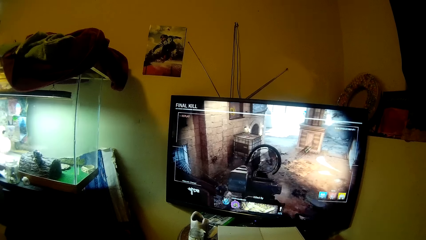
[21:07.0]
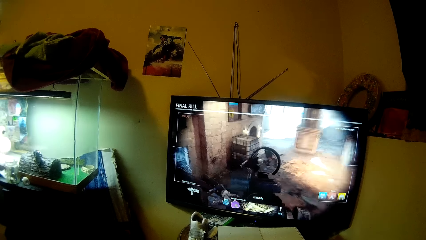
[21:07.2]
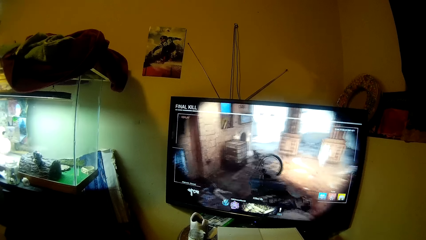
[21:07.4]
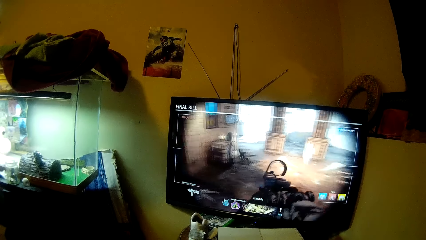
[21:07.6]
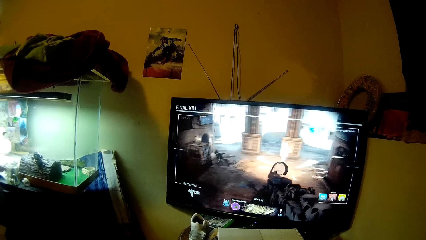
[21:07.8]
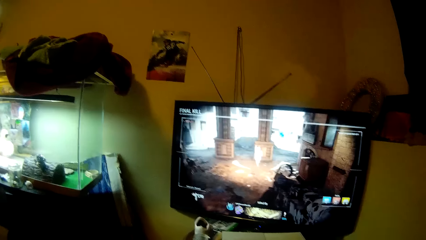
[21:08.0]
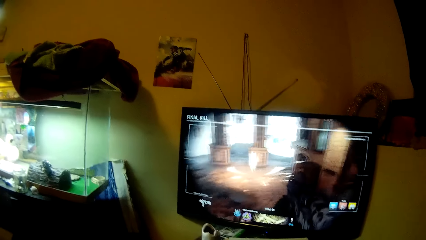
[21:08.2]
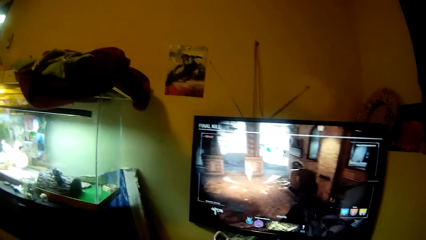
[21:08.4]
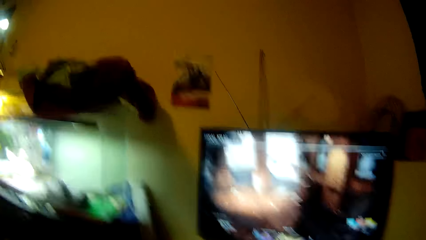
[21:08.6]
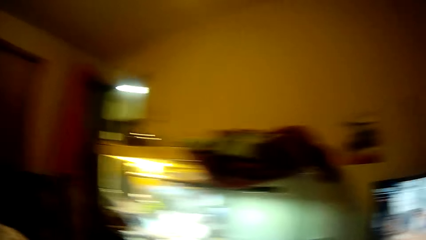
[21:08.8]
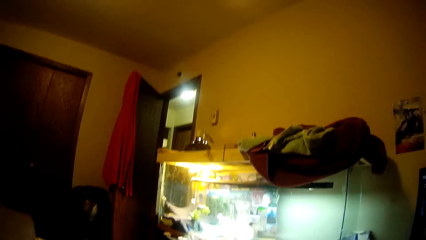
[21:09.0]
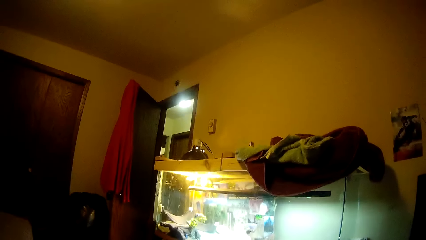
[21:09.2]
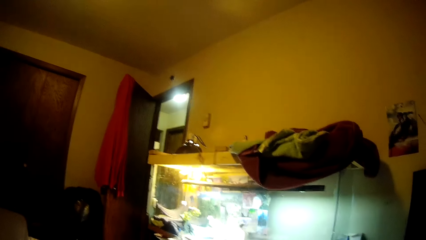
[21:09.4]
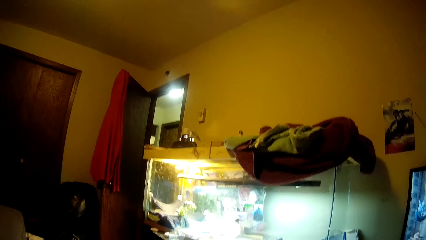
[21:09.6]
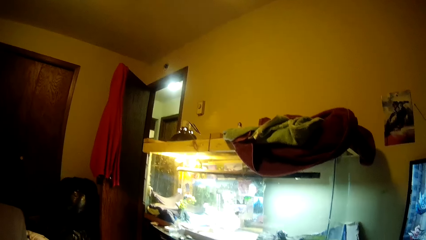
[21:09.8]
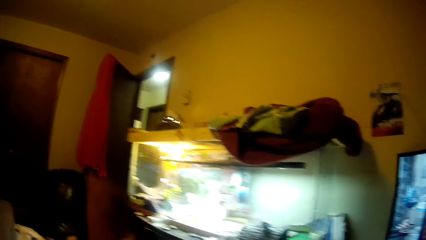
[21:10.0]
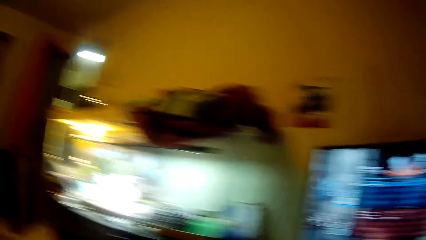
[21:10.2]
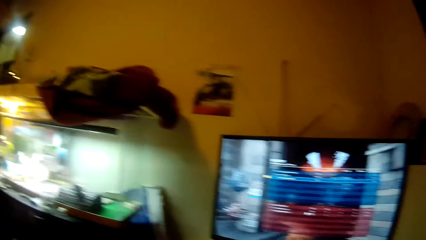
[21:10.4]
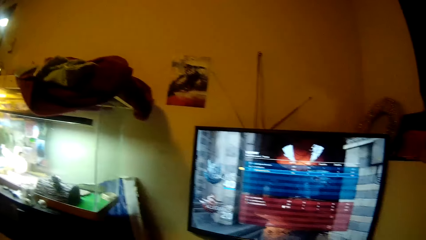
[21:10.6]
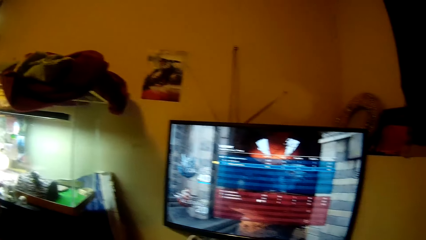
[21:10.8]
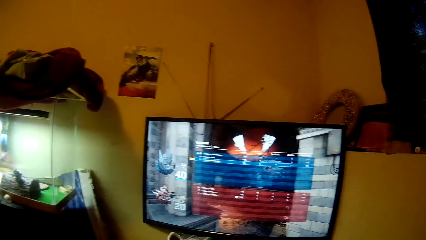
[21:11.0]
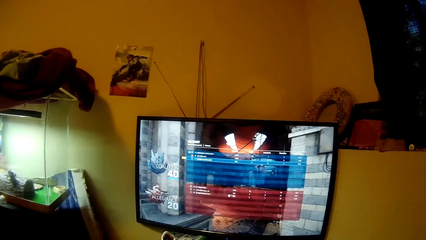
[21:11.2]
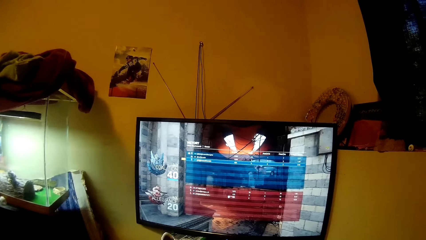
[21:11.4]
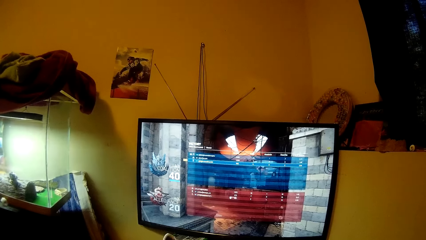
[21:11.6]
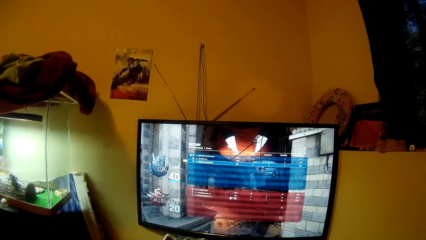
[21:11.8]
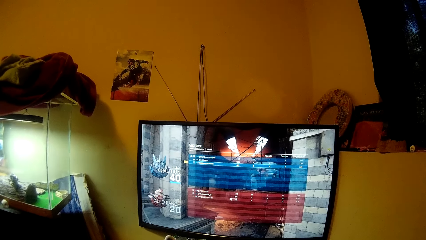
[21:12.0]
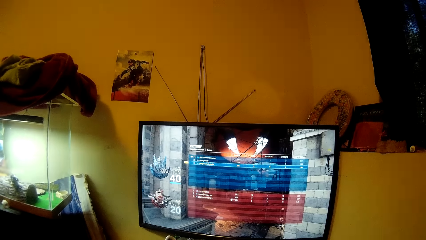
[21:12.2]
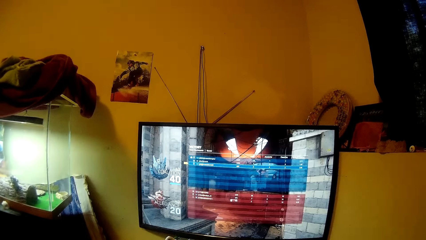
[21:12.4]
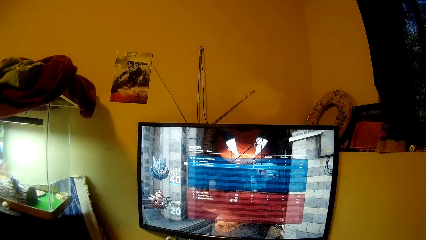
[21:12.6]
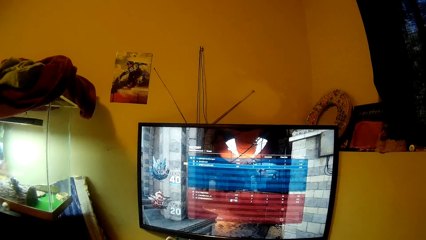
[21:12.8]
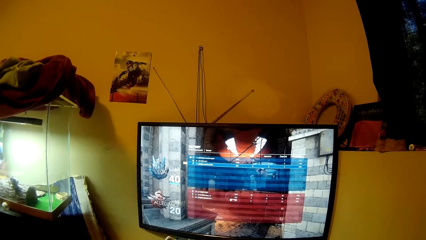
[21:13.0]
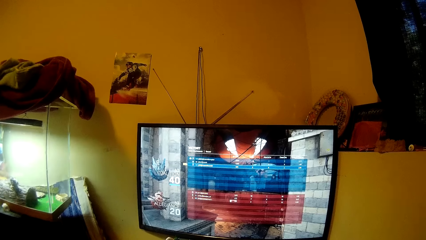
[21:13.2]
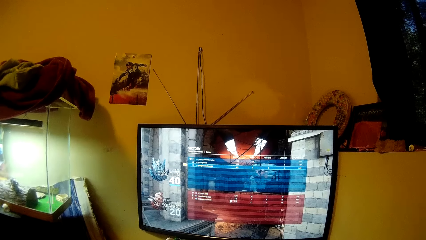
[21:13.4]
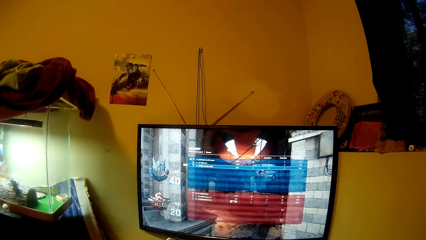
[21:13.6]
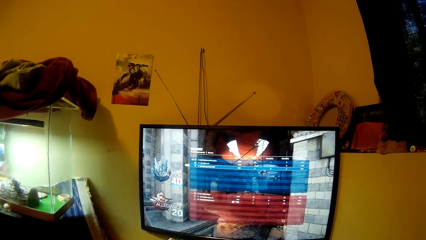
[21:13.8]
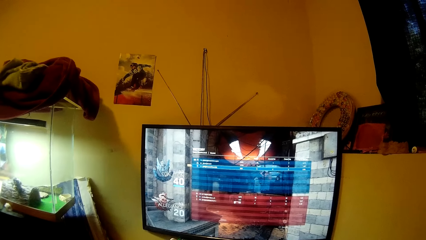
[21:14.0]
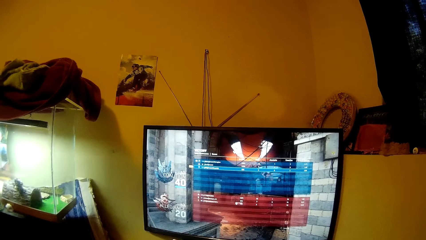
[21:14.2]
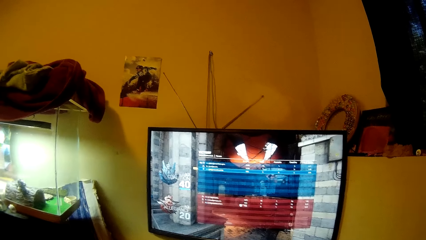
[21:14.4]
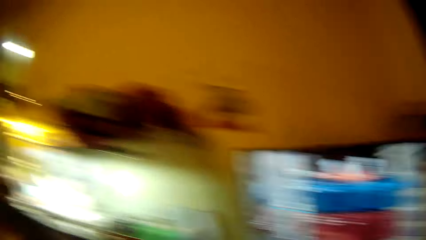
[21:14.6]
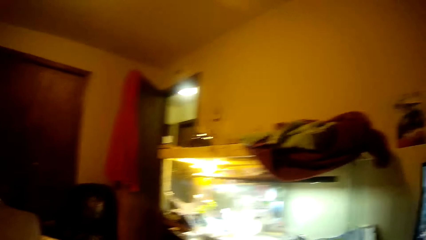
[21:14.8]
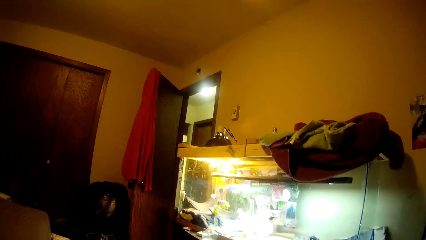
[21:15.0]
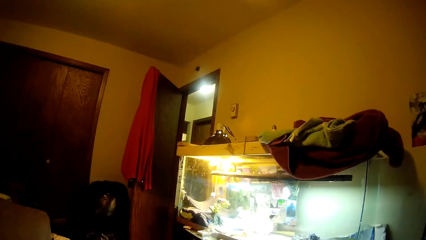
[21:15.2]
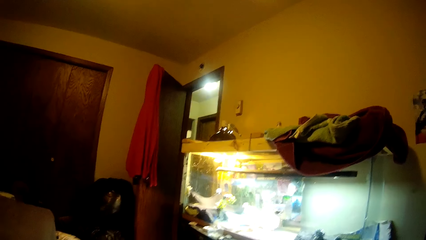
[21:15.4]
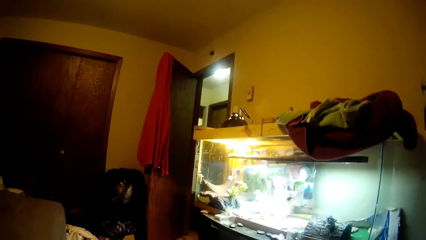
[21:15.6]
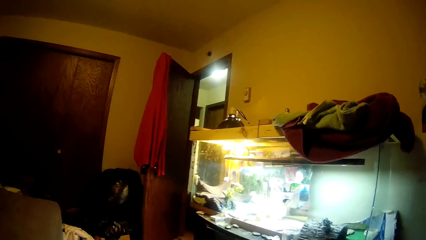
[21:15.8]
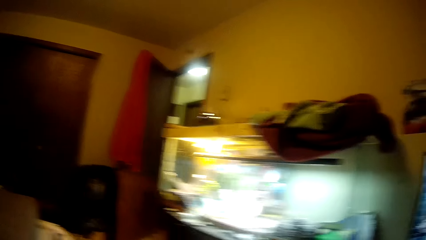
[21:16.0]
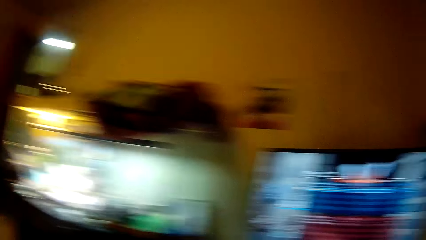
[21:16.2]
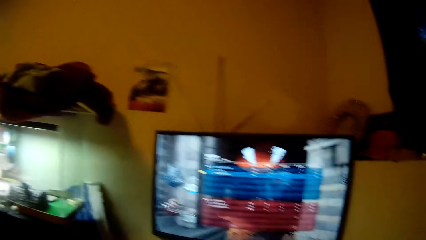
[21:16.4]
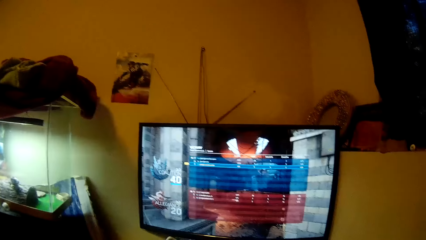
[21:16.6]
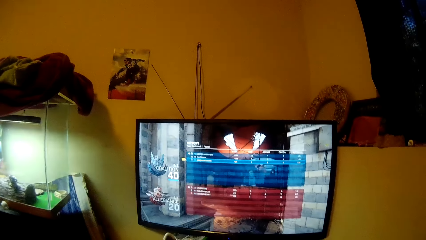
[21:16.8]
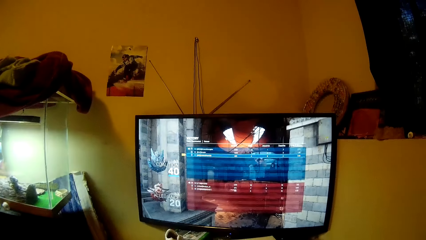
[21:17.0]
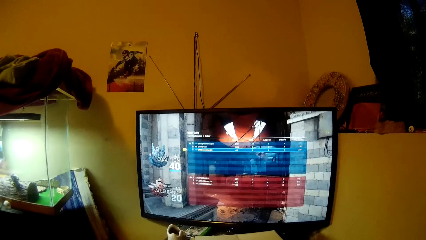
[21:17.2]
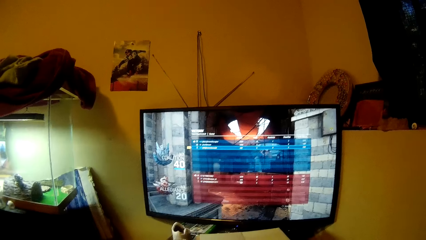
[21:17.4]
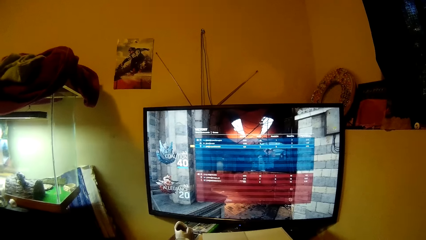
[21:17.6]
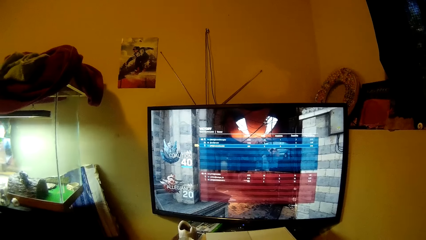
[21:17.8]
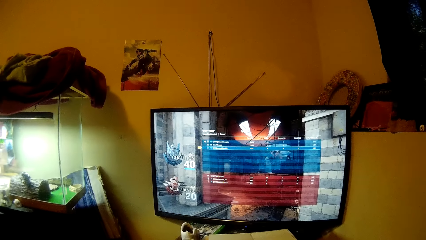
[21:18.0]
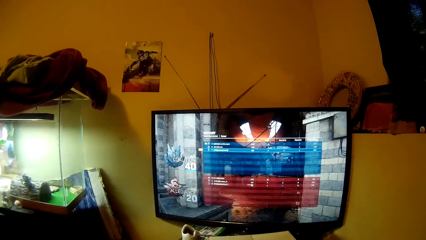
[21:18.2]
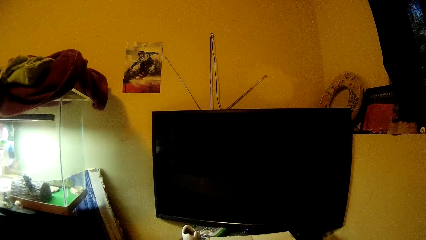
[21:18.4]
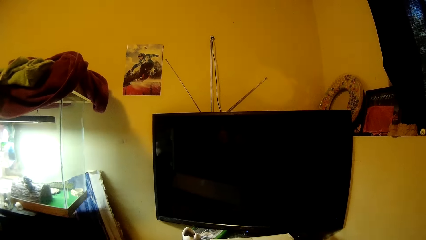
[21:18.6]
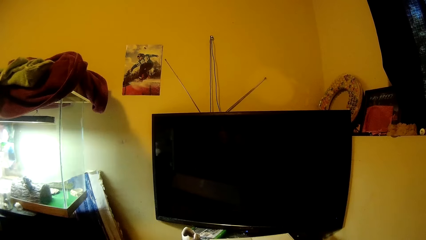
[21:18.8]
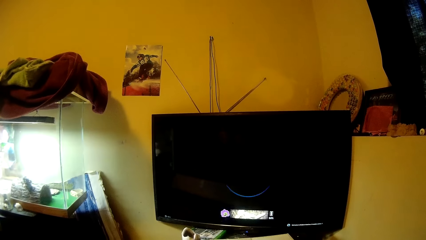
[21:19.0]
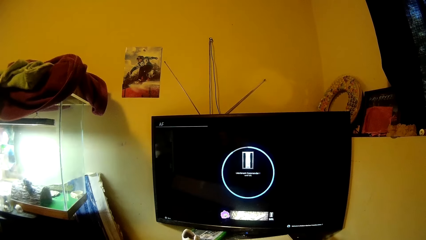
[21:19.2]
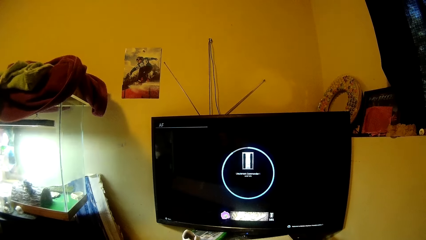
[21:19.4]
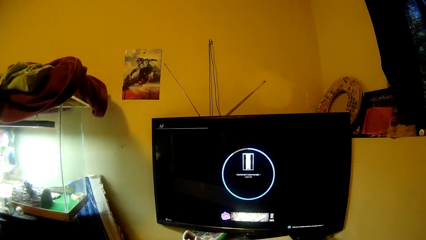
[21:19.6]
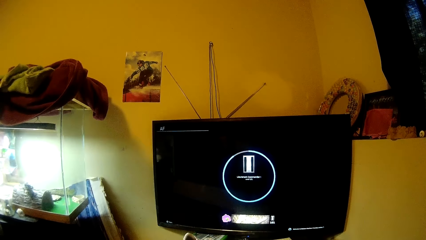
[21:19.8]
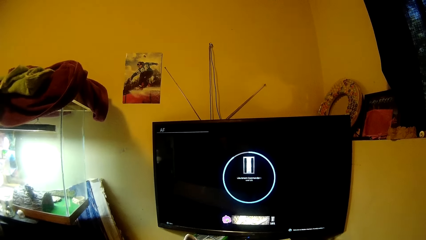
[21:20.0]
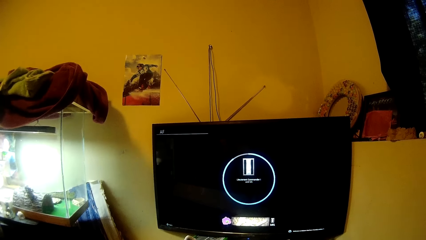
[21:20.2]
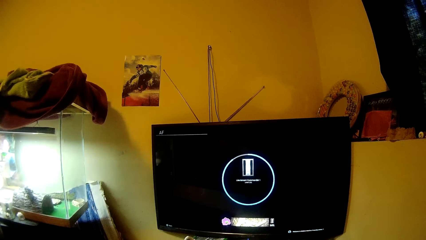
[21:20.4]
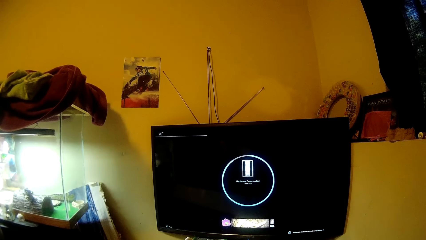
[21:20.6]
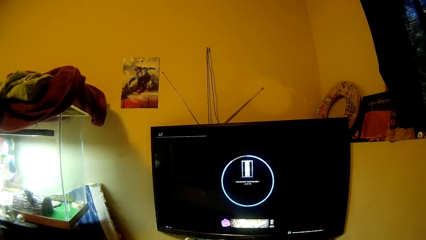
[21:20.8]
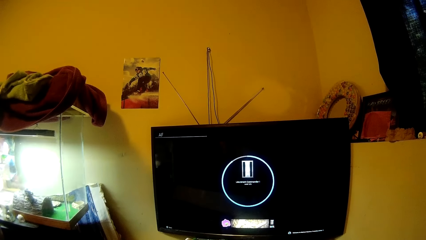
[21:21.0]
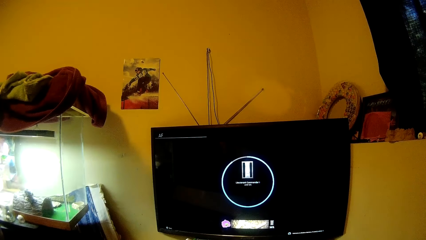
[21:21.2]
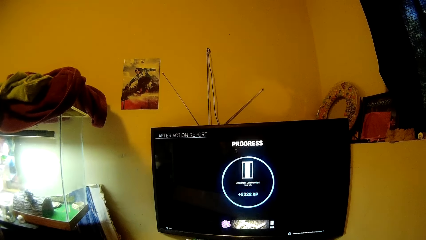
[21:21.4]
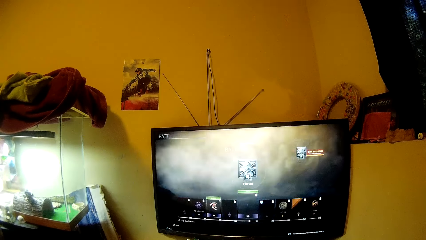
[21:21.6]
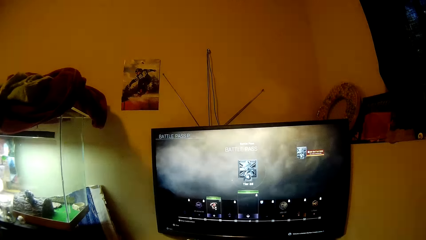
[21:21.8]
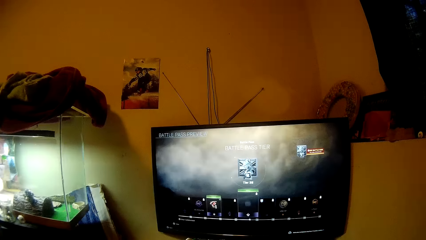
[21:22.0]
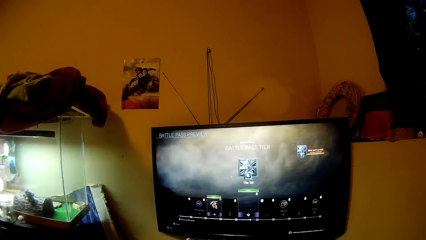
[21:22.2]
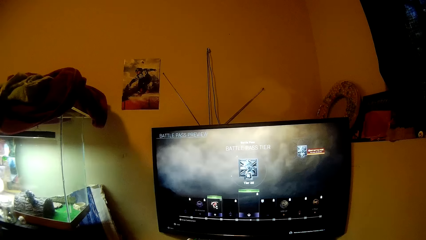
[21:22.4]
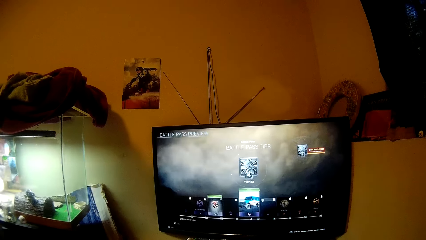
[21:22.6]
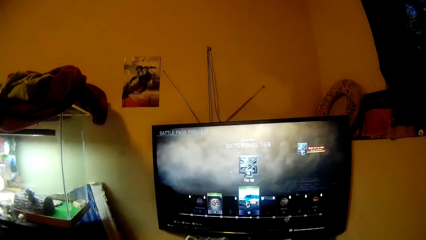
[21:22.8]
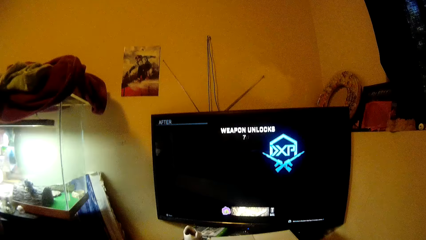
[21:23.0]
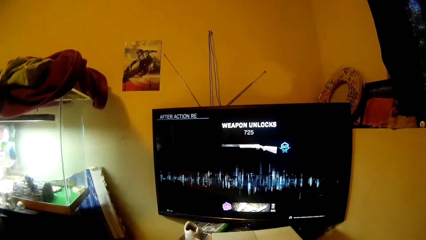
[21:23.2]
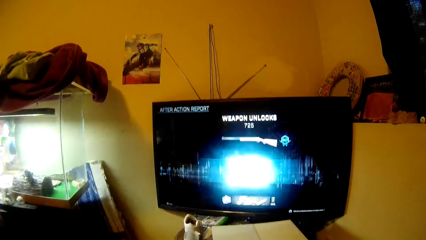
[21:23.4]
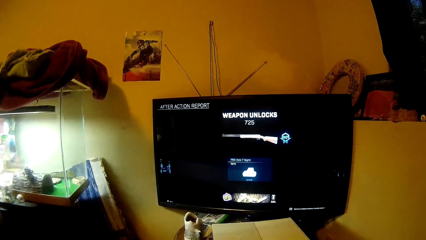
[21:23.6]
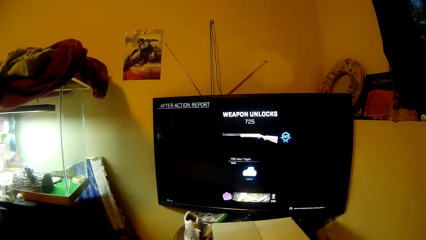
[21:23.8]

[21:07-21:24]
The camera wearer moves the camera around. They move the camera around again. They play a video game.
